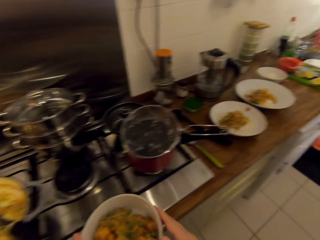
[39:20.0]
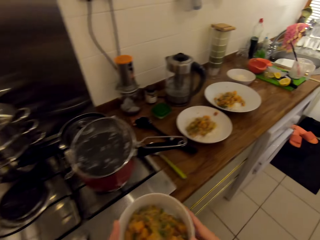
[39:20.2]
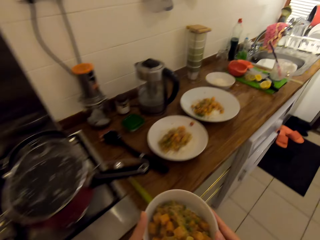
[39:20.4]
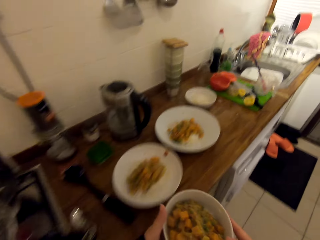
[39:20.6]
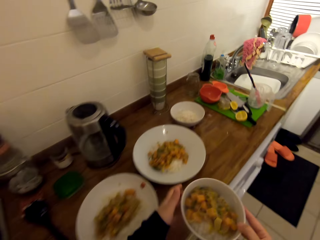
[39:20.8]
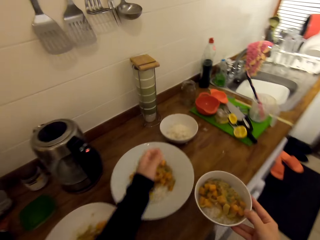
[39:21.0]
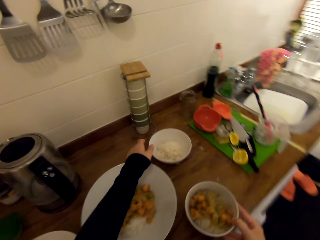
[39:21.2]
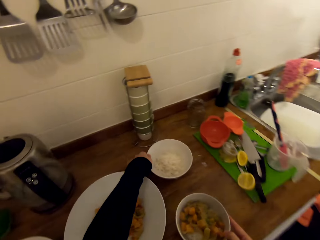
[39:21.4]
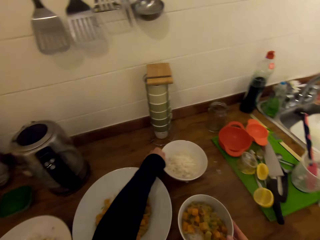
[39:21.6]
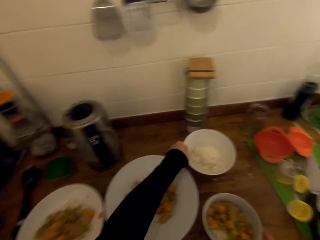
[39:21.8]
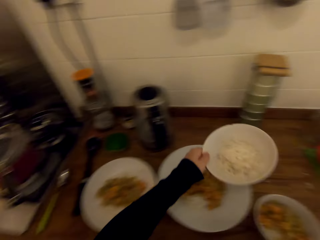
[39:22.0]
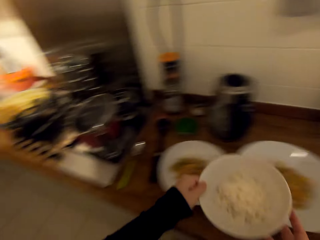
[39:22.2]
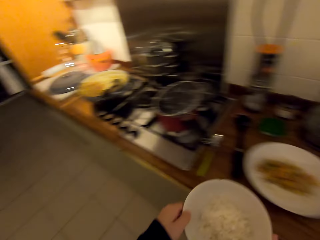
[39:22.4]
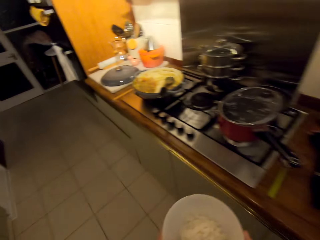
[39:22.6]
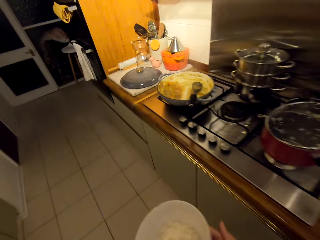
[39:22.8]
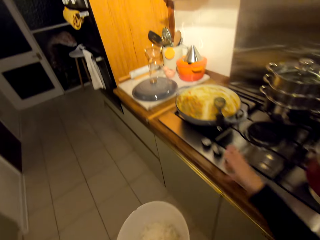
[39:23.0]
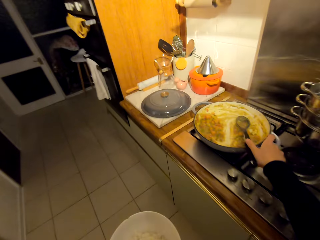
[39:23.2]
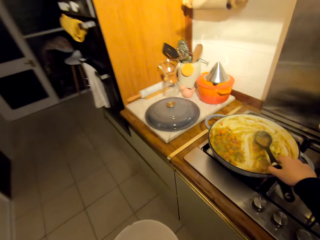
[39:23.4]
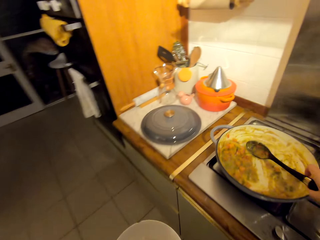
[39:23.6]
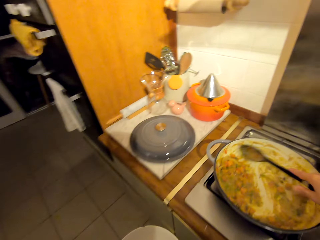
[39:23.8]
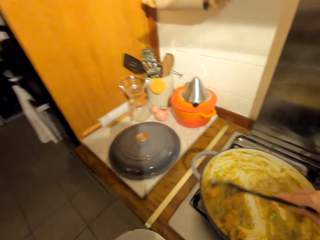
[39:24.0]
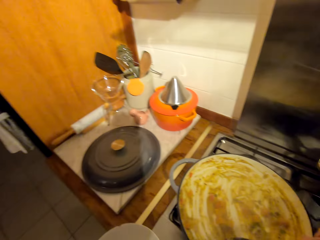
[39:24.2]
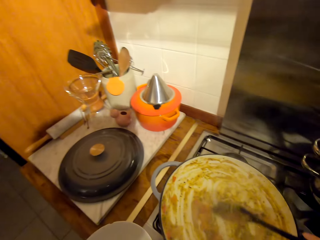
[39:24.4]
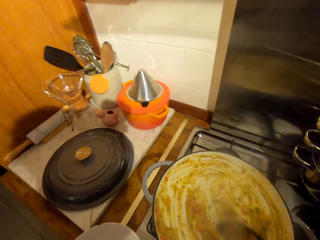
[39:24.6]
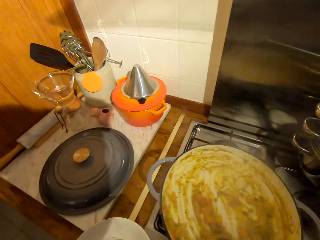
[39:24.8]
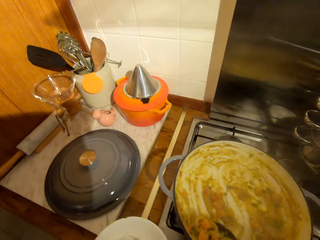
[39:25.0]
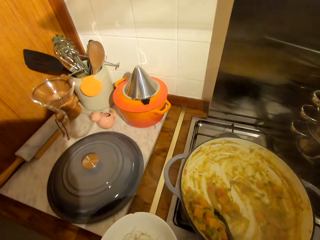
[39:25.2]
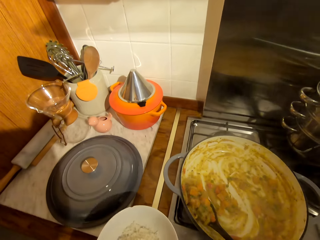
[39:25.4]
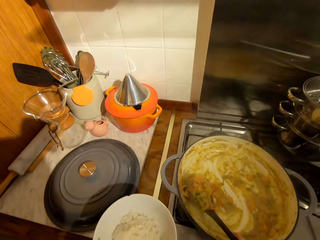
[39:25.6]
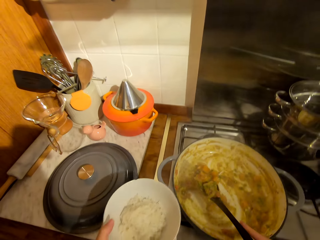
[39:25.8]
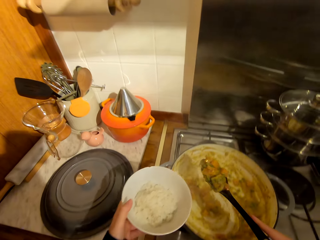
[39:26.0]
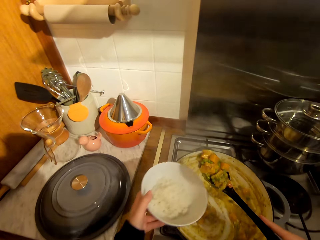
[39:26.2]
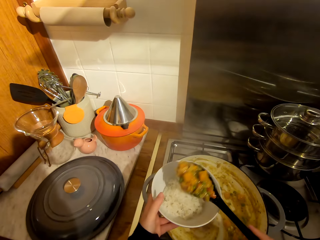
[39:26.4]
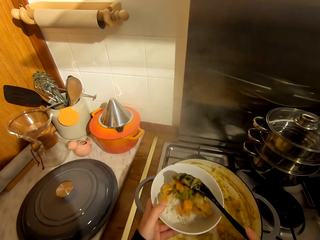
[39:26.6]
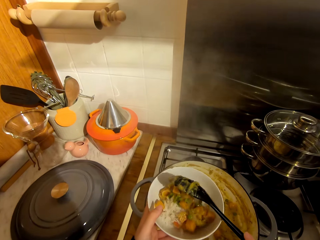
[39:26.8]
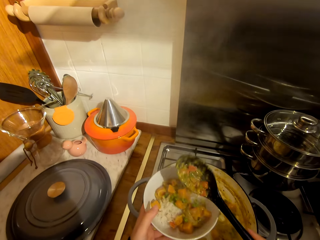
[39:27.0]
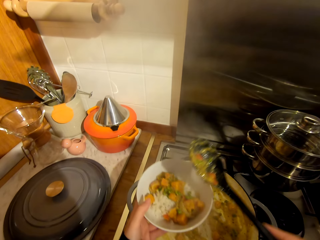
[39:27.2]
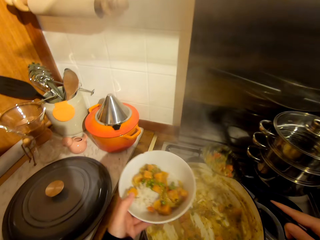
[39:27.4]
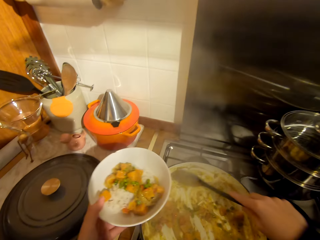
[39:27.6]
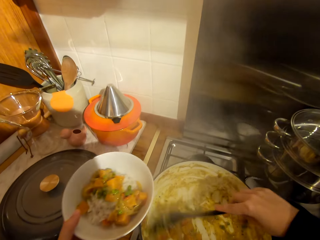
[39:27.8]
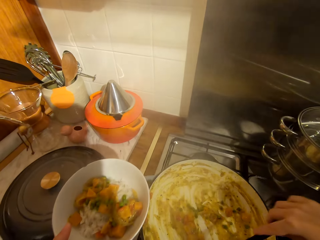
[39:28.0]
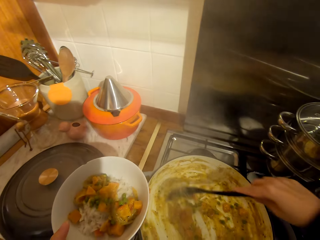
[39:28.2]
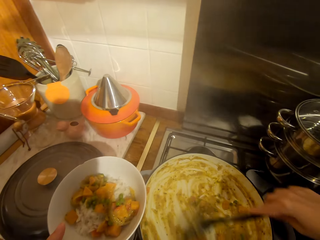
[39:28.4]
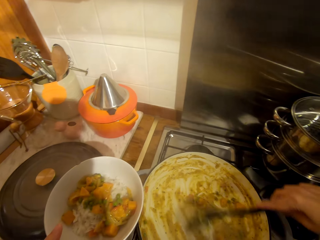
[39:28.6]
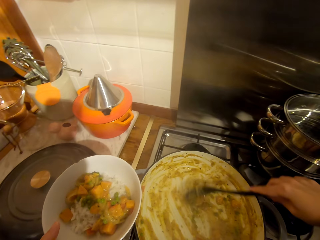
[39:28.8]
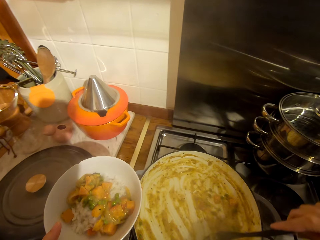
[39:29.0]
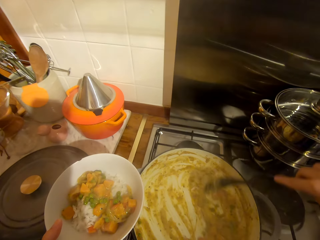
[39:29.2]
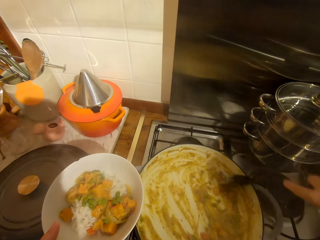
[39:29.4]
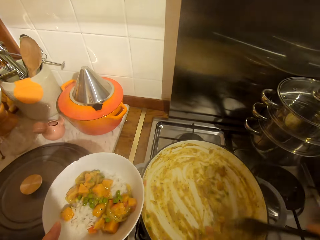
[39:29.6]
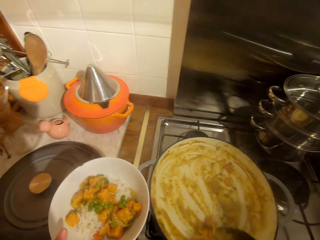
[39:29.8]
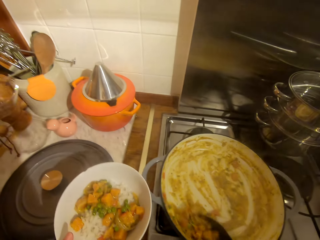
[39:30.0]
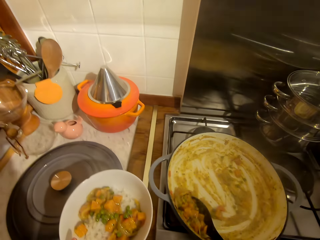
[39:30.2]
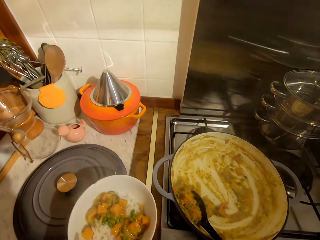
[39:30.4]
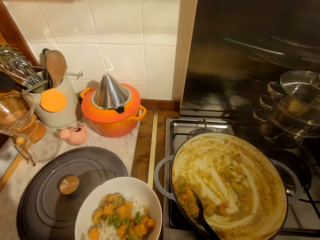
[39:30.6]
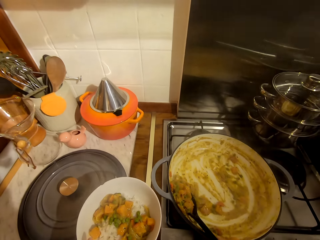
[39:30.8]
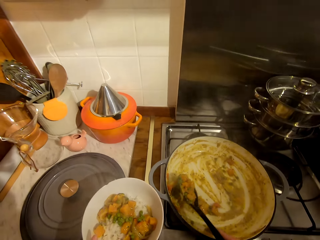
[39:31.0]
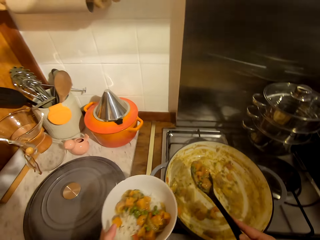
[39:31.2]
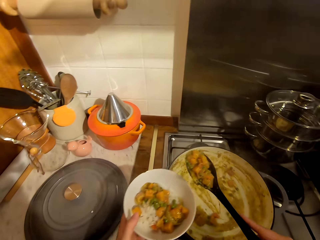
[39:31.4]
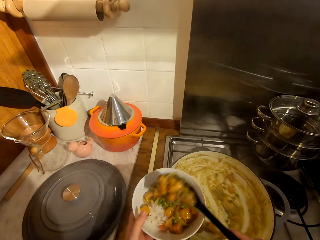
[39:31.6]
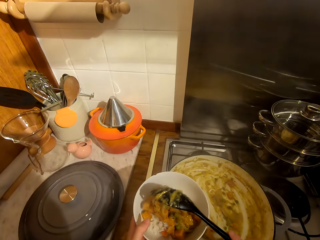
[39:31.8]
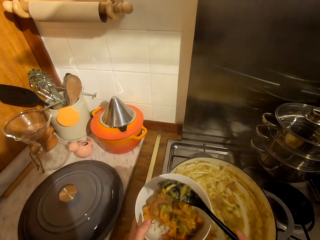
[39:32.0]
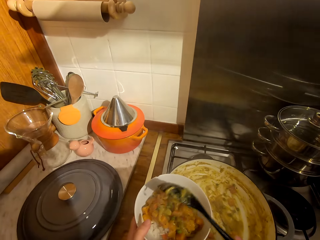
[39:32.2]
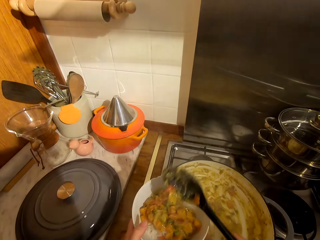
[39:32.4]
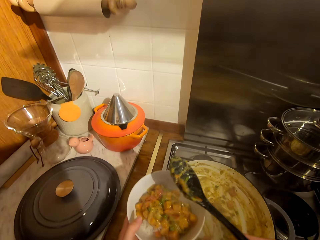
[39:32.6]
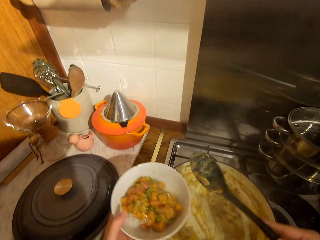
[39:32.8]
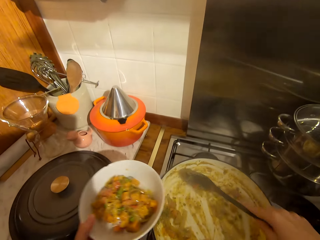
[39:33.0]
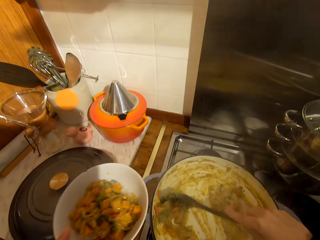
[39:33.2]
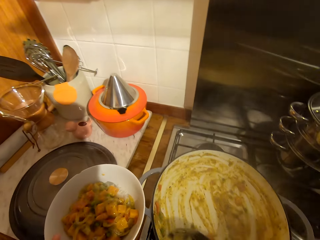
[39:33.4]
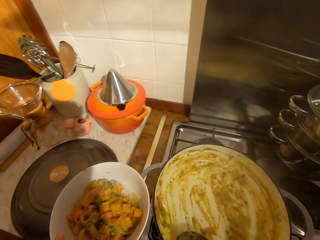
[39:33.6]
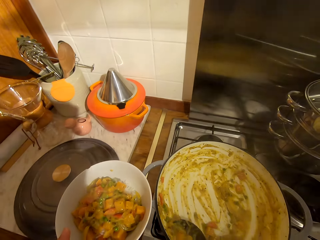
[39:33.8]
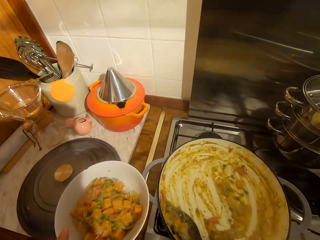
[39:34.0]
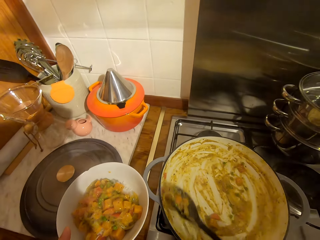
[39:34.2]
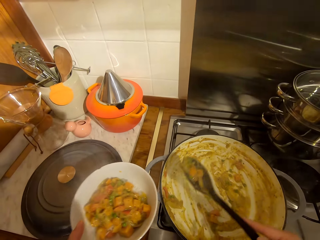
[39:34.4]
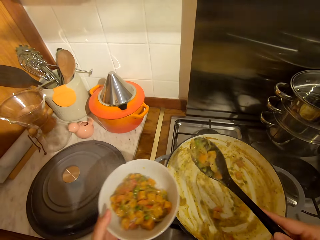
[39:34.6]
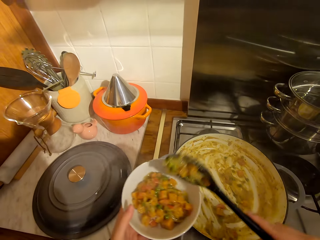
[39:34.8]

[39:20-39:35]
The camera wearer puts the wooden spoon in the cooking pot and walks around the kitchen. They put the bowl on the countertop. They pick a bowl of rice from the countertop and walk around the kitchen. They pick the wooden spoon from the cooking pot. They scoop the food with the wooden spoon. They serve the carrot stew. They put the food in the bowl. They move the food with the wooden spoon in the cooking pot. They scoop the food with the wooden spoon. They put the food in the bowl. They scoop the food with the wooden spoon.

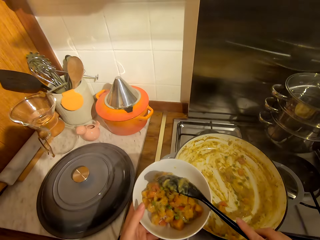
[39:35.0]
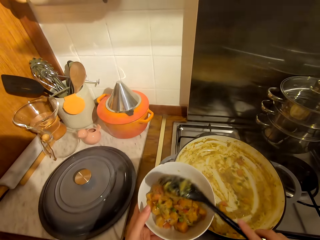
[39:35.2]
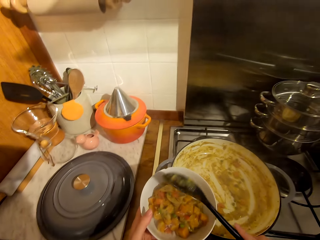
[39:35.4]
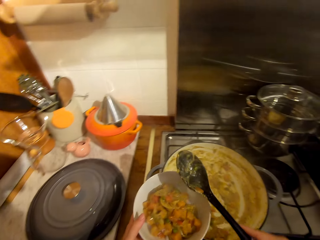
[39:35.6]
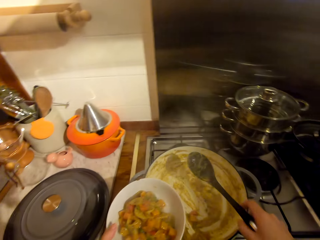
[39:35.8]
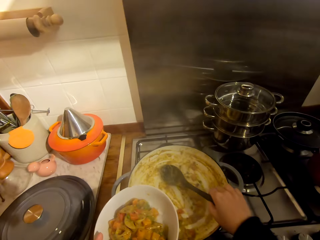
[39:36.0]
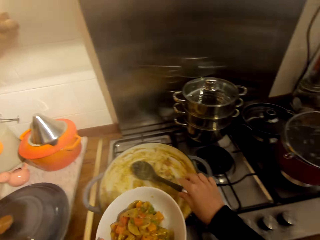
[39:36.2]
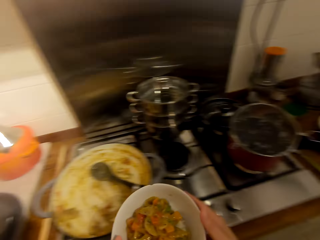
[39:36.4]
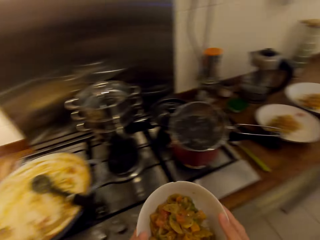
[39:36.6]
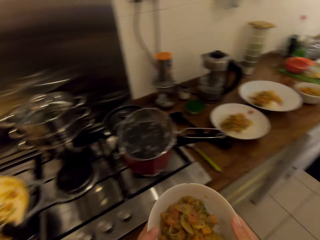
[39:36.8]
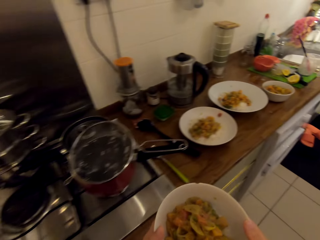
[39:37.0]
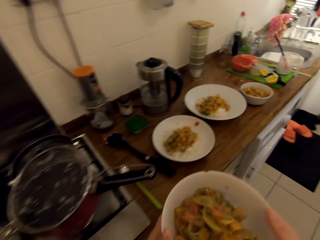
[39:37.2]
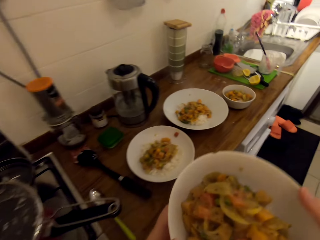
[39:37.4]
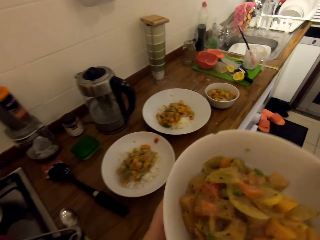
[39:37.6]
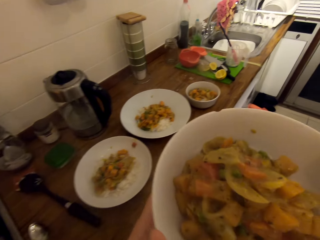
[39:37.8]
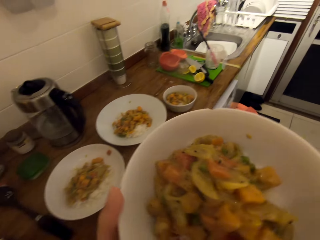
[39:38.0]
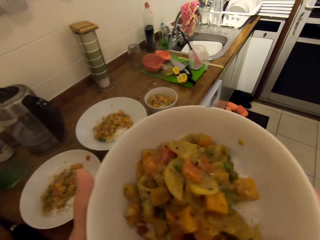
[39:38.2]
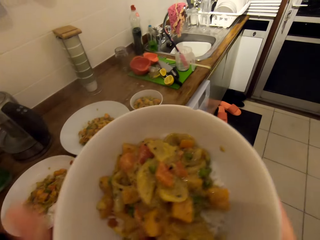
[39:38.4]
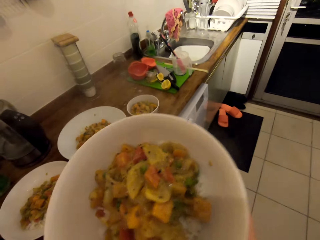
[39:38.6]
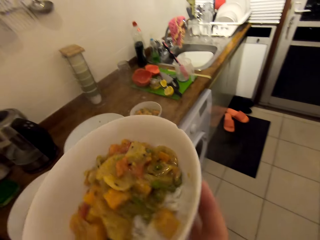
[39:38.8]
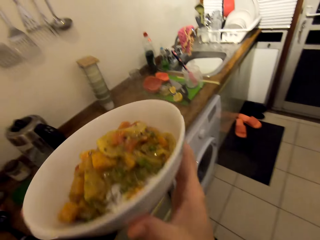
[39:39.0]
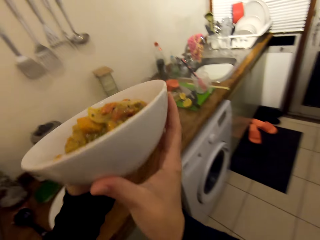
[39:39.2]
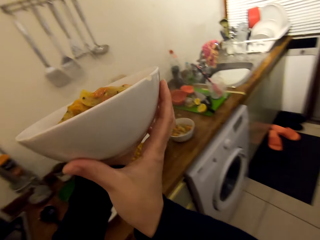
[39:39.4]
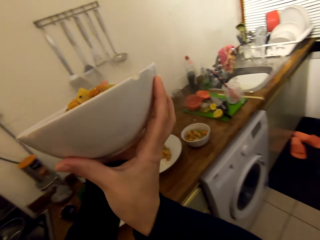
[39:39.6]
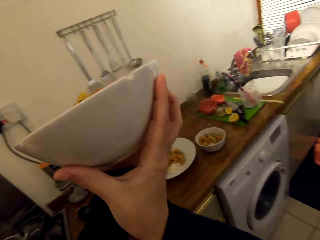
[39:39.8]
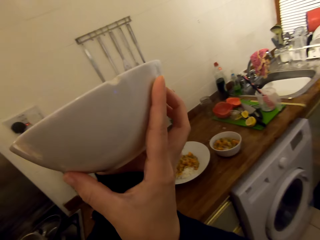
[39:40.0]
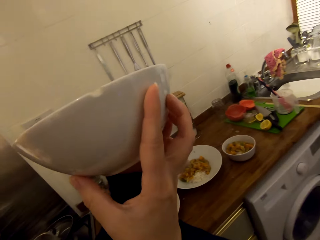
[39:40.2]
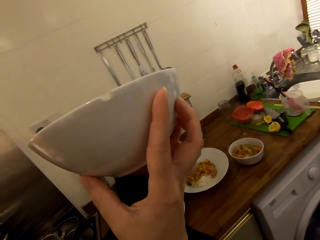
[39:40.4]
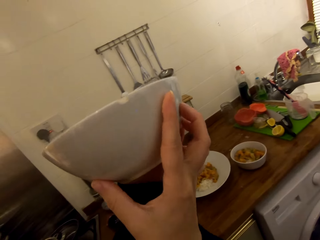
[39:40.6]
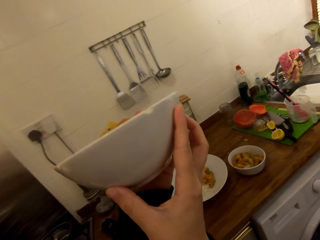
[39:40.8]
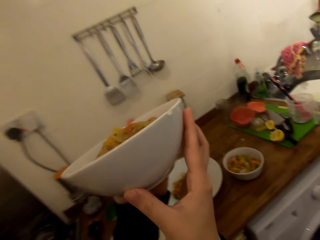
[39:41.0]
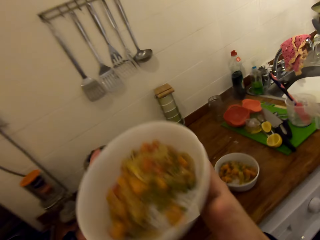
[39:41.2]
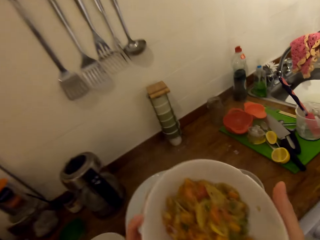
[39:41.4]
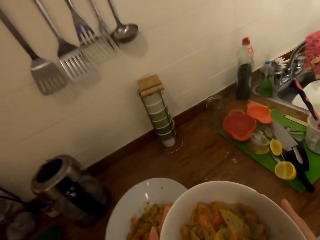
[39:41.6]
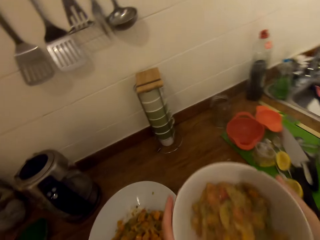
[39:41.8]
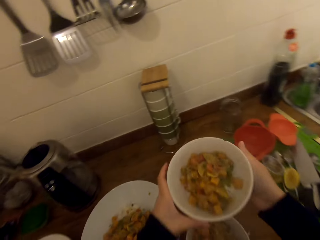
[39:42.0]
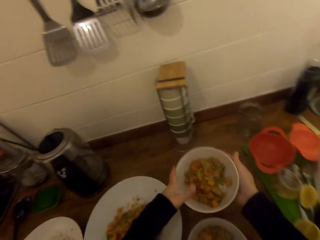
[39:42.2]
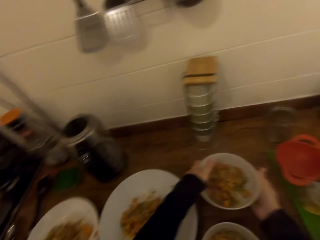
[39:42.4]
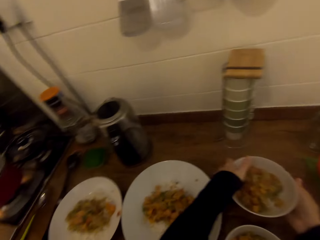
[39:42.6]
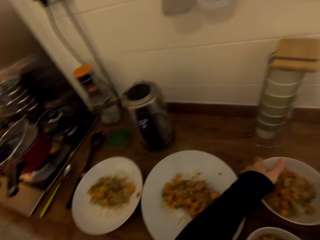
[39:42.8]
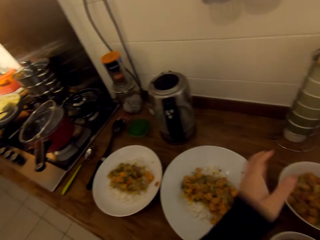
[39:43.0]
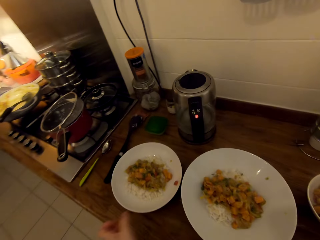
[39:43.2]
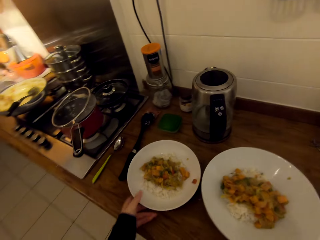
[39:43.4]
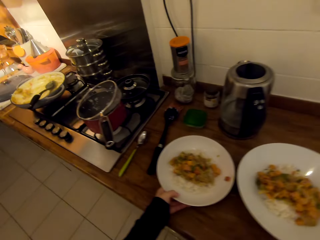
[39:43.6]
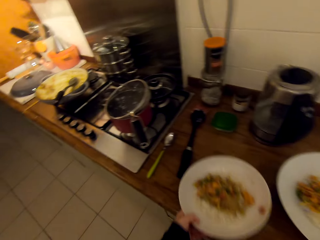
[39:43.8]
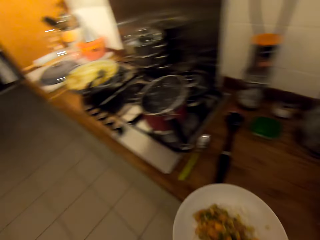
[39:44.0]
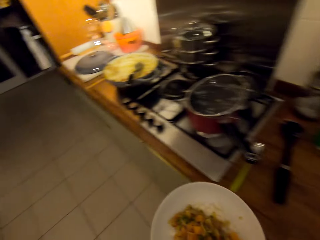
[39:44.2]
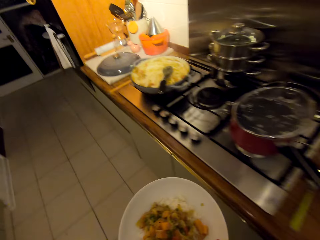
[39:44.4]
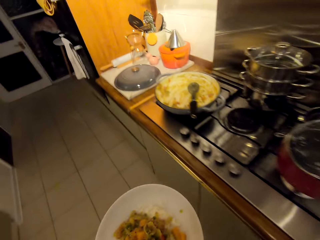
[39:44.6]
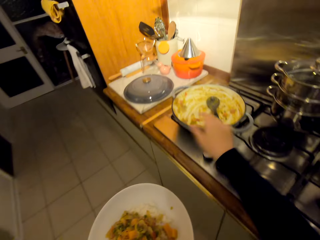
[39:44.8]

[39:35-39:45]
The camera wearer puts the food in the bowl. They put the wooden spoon in the cooking pot and walk around the kitchen. They lift the bowl. They look at the bowl. They put the bowl on the countertop. They pick a plate of rice from the countertop and walk around the kitchen.
